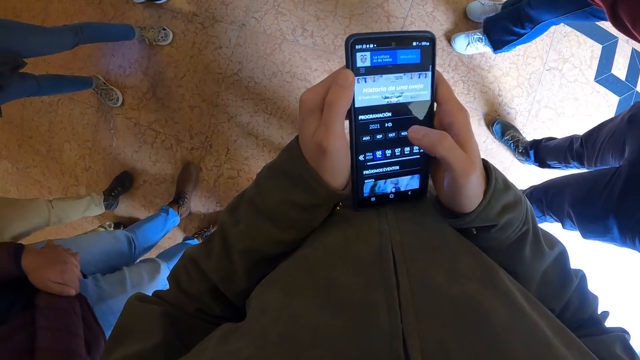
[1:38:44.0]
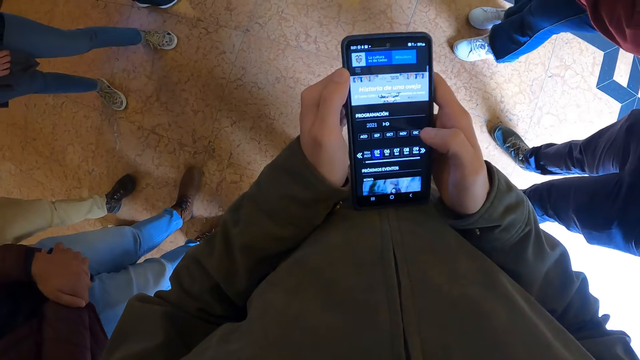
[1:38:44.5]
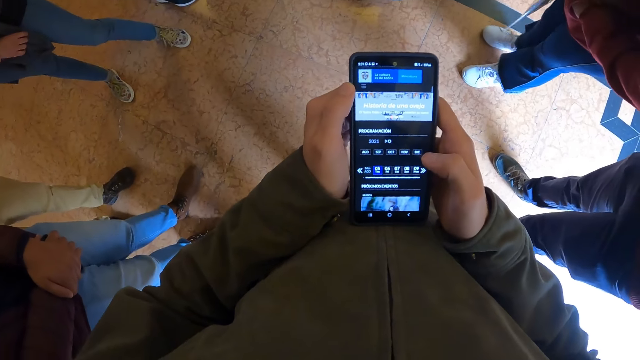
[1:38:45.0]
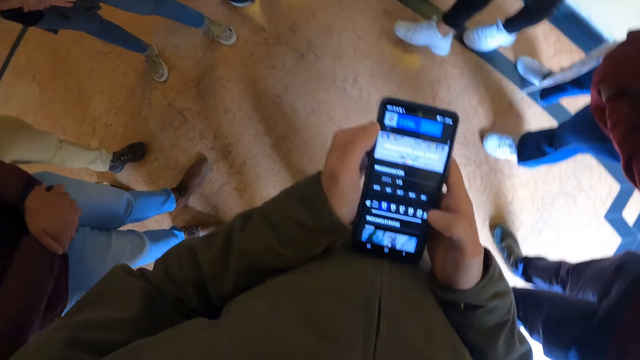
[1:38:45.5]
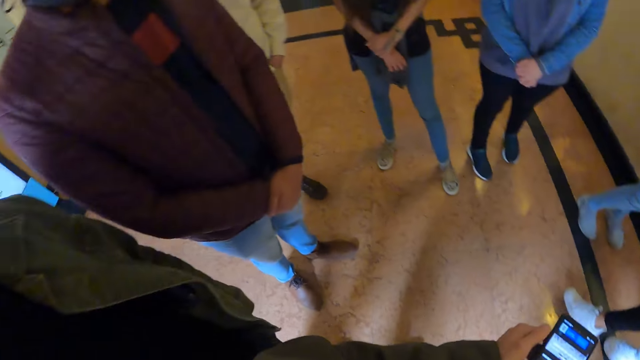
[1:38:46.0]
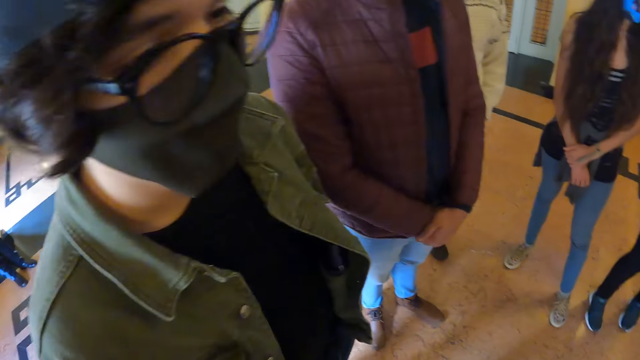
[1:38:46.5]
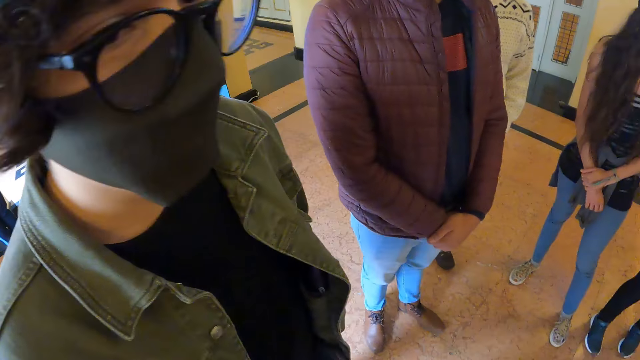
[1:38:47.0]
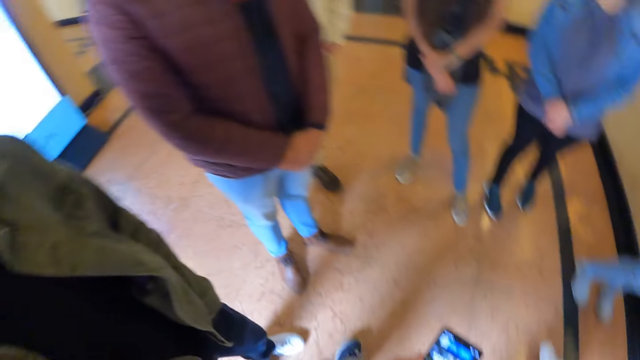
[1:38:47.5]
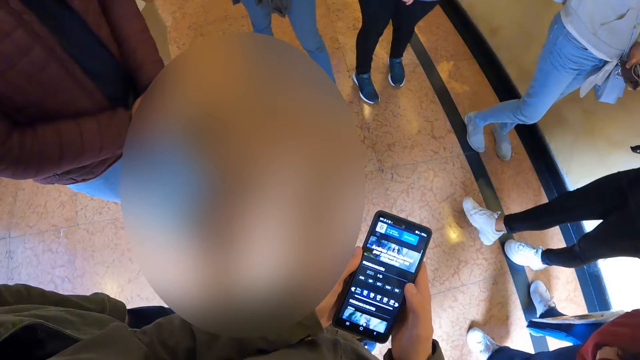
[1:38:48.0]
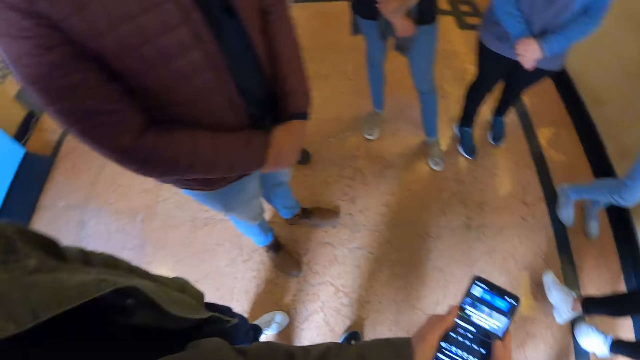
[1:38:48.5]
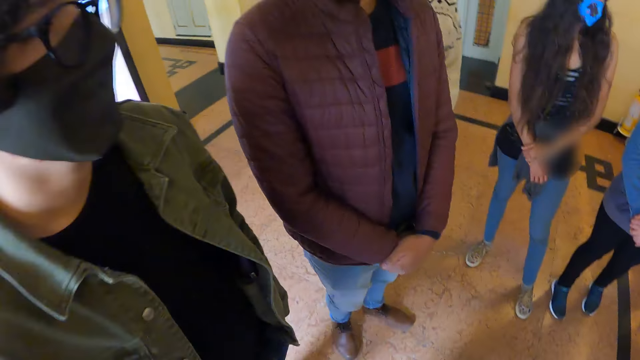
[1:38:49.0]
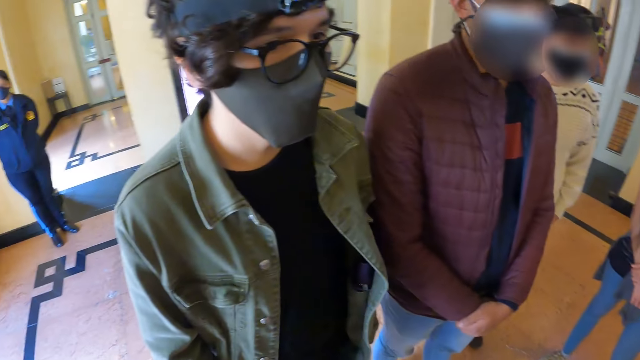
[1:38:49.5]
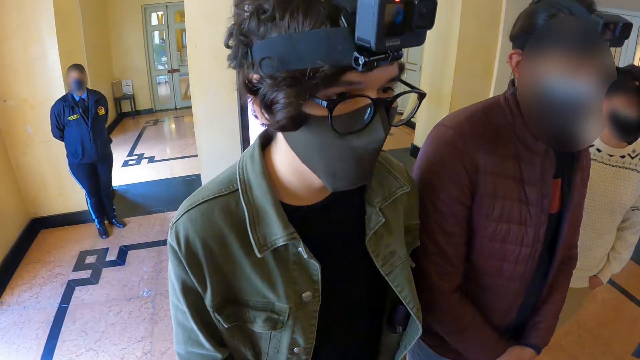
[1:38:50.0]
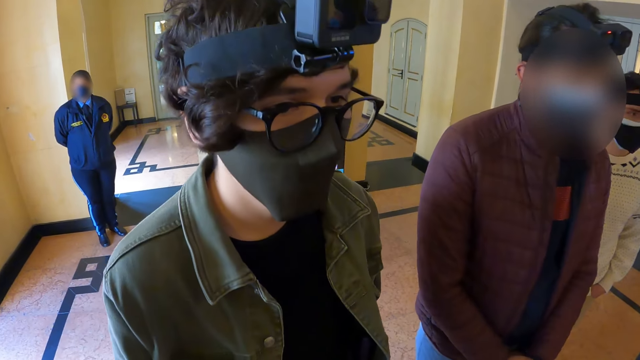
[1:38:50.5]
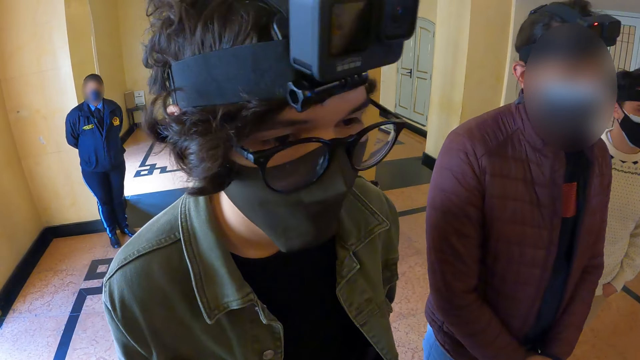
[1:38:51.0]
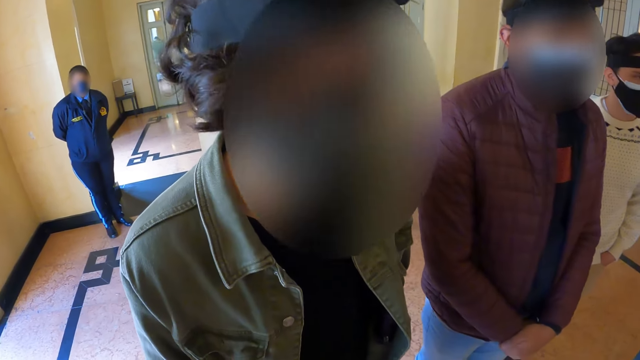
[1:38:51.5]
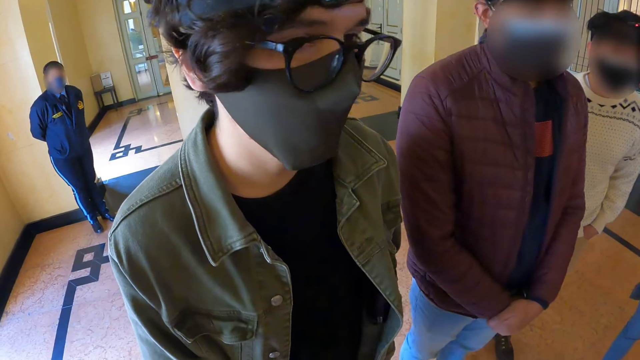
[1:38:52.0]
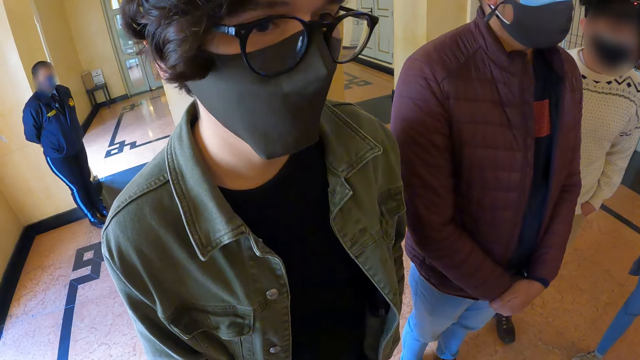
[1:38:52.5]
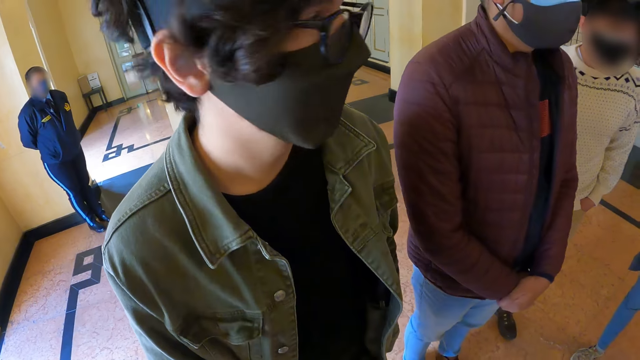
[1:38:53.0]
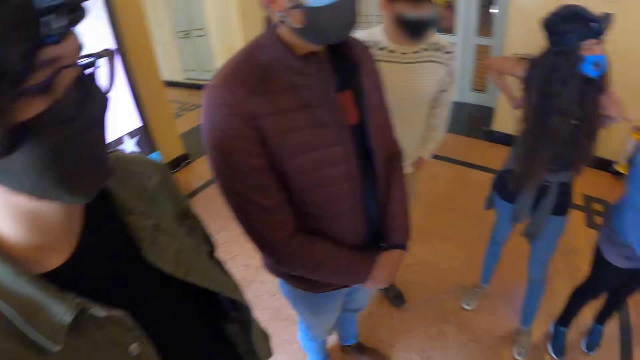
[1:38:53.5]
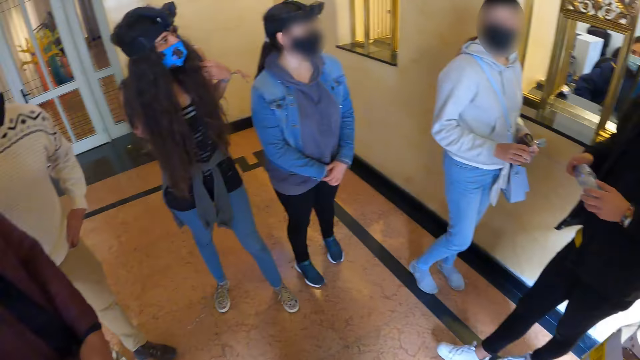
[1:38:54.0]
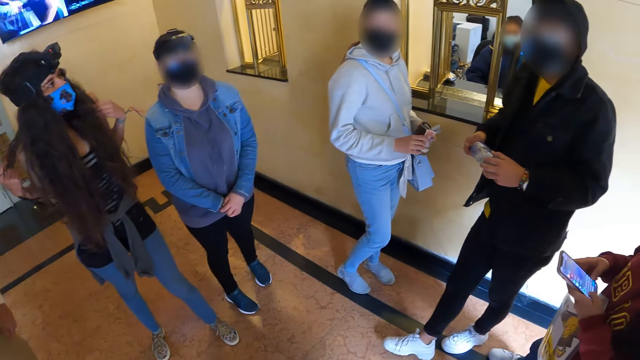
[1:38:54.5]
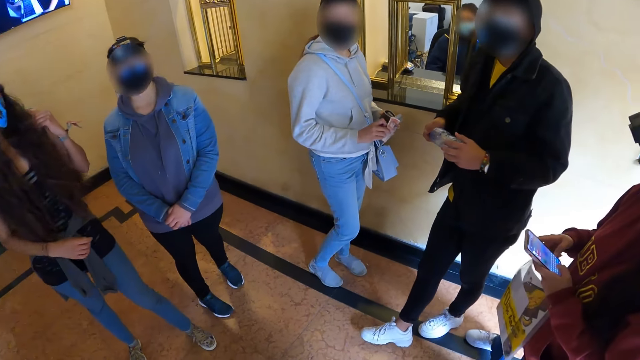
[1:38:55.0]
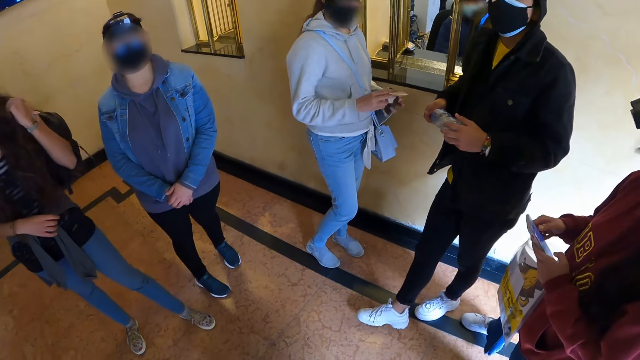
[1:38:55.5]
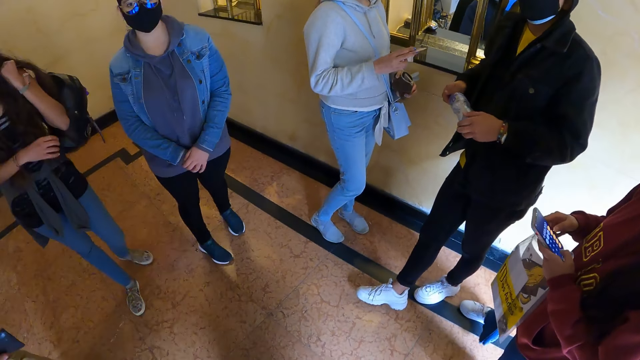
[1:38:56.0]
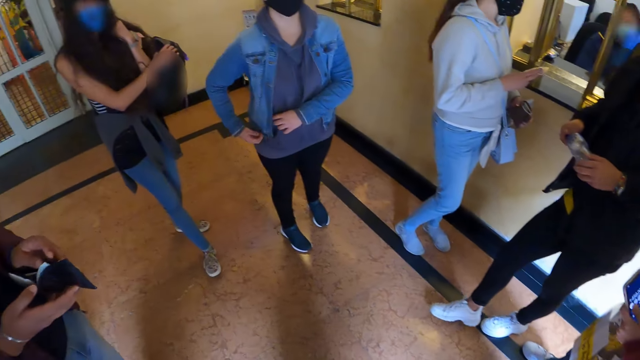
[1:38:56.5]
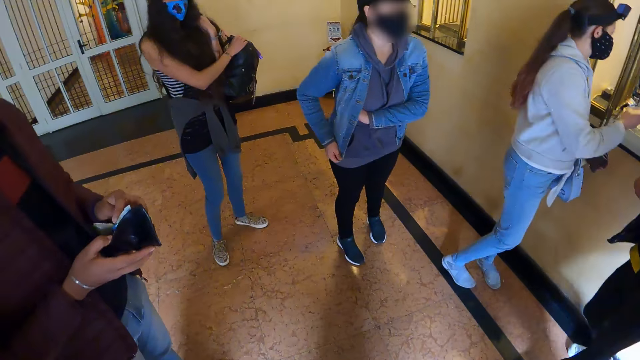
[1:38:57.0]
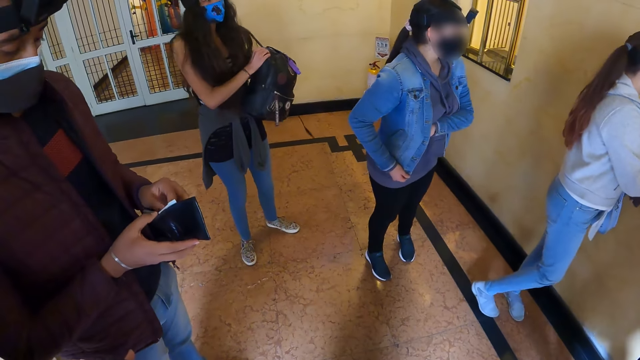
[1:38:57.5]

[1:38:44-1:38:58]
The camera wearer looks around. A person talks with the camera wearer. The camera wearer looks around.

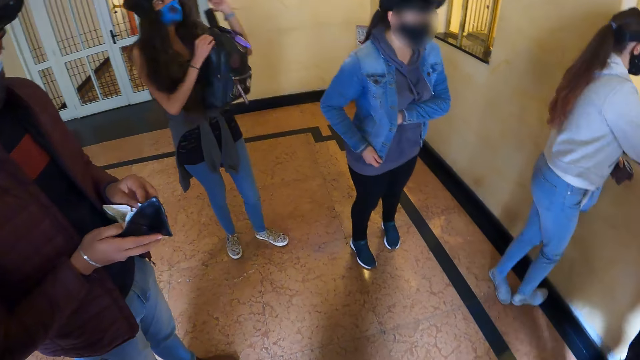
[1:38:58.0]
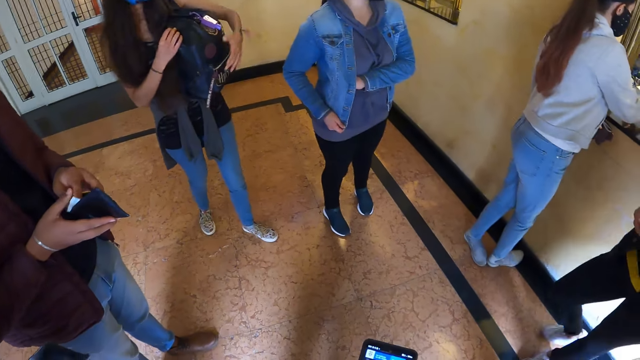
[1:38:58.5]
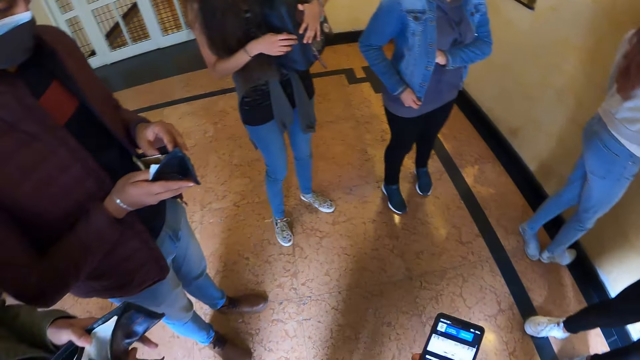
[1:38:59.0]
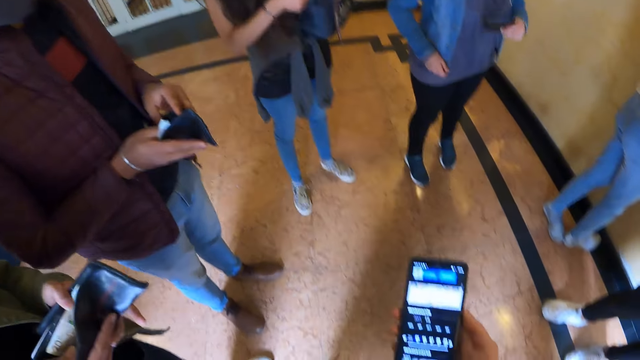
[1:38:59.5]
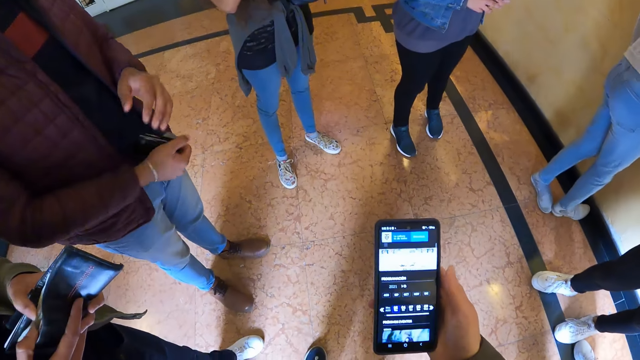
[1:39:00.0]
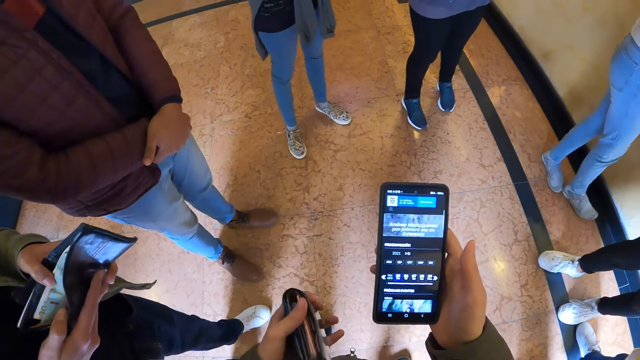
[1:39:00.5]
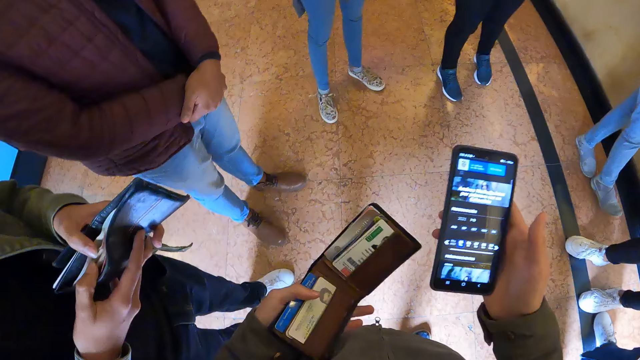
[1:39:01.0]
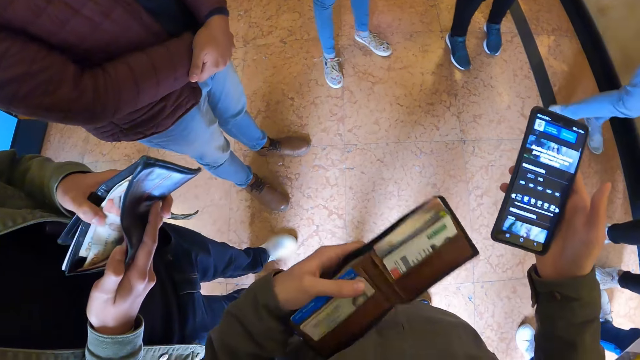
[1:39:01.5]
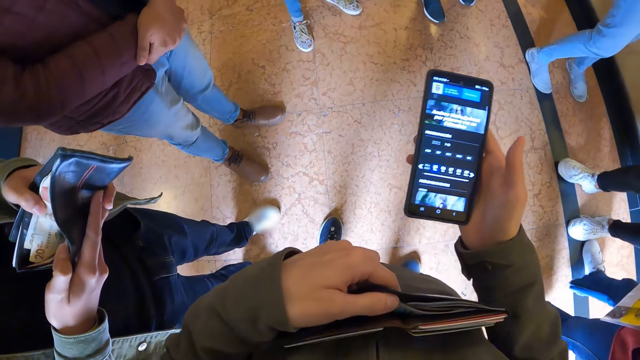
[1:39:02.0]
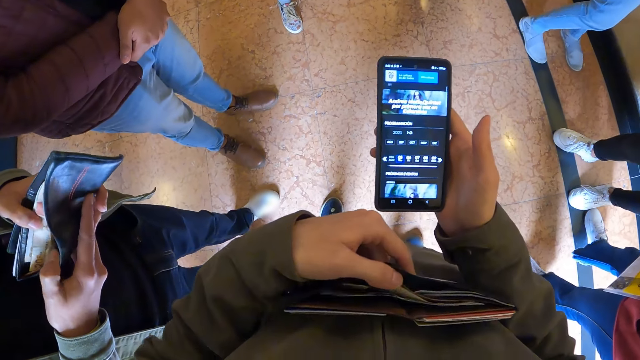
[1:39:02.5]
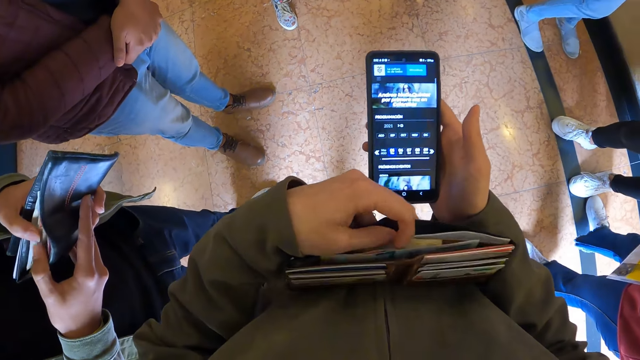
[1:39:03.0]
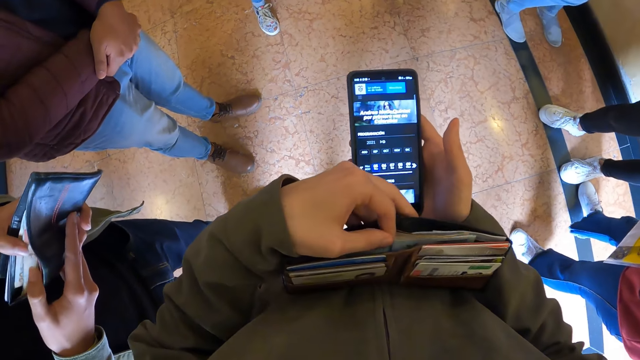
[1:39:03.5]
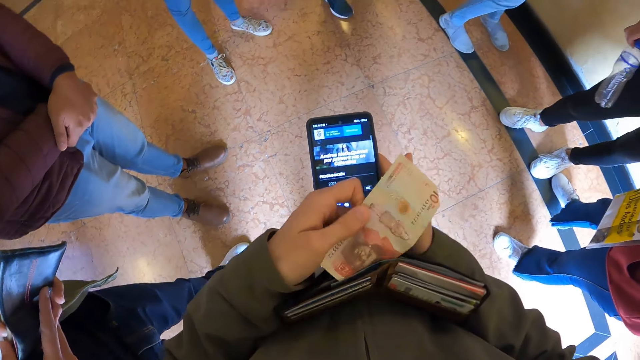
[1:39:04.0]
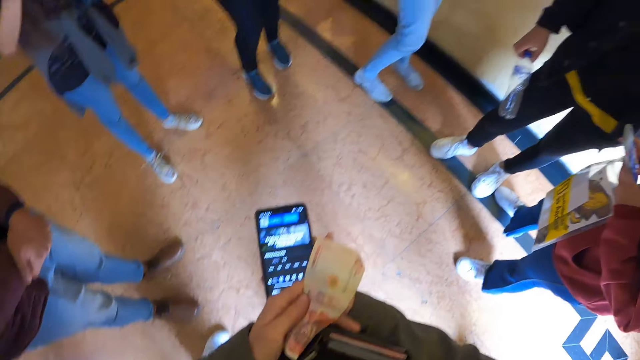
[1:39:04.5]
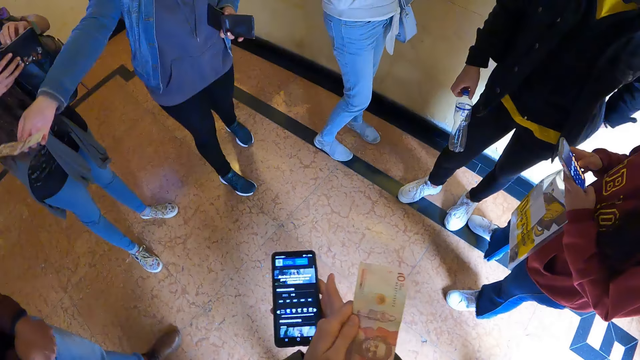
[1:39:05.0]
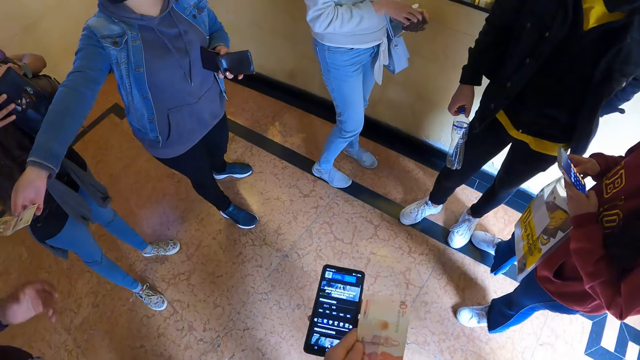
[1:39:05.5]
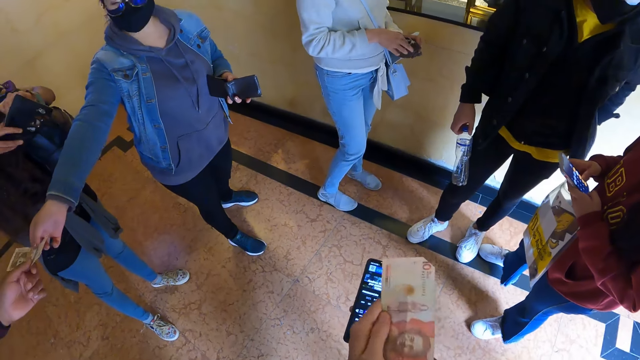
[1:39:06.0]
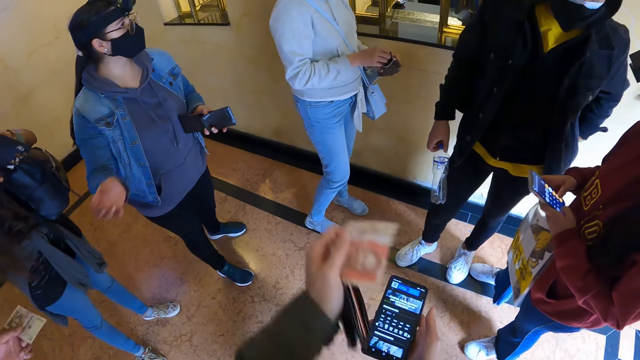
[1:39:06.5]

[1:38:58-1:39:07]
The camera wearer looks at his phone. He opens his wallet with the left hand. He removes a note from the wallet.
